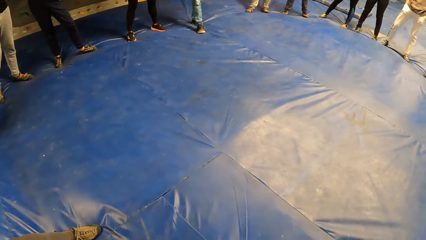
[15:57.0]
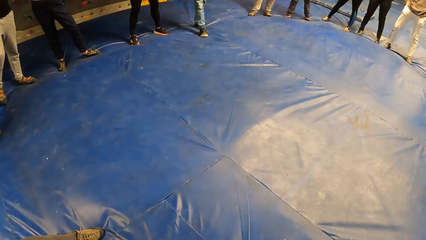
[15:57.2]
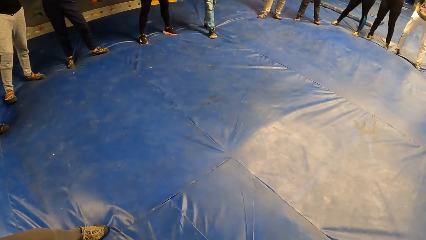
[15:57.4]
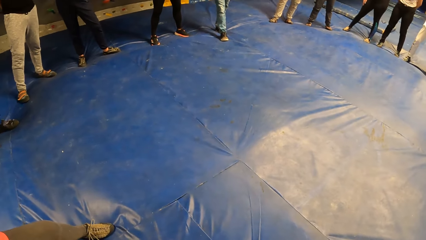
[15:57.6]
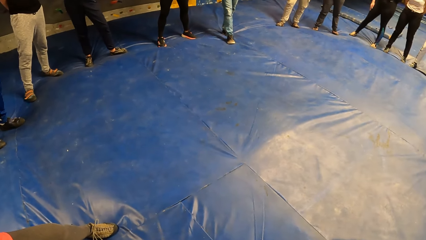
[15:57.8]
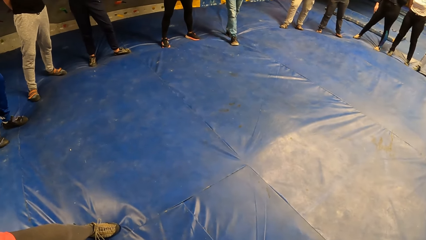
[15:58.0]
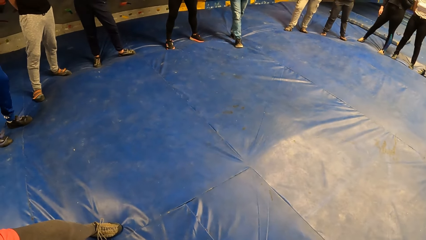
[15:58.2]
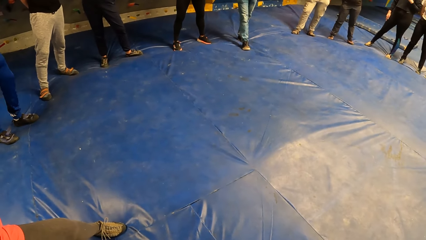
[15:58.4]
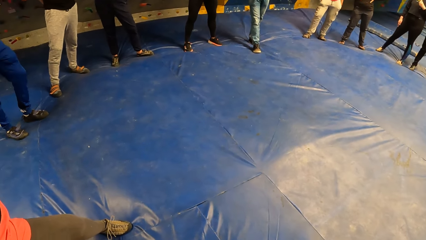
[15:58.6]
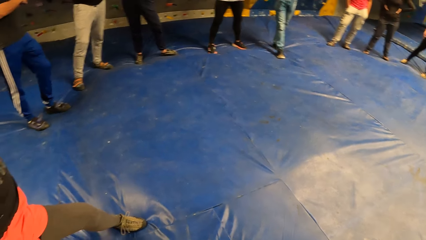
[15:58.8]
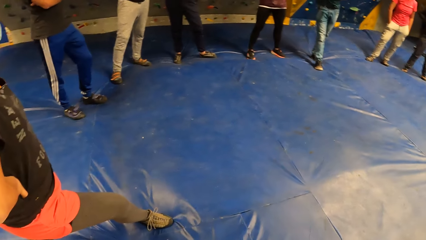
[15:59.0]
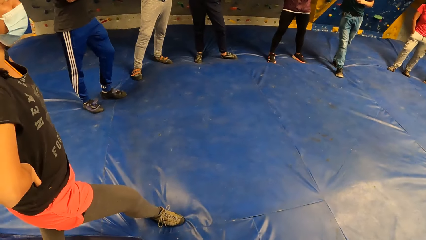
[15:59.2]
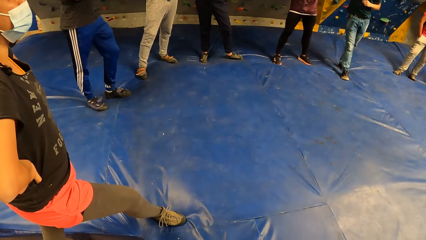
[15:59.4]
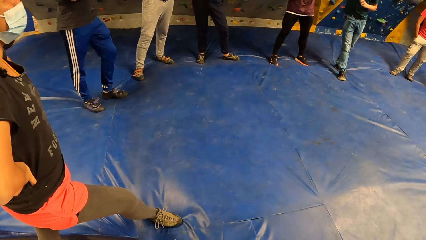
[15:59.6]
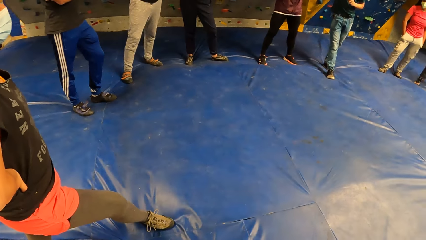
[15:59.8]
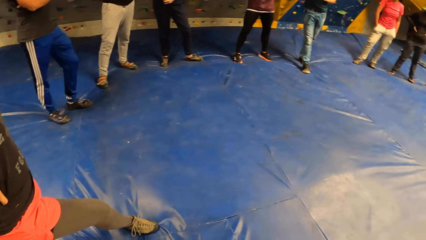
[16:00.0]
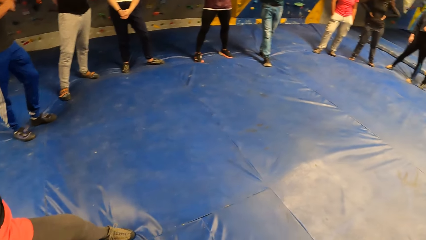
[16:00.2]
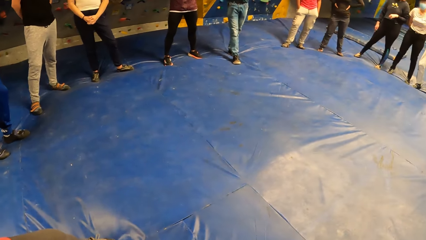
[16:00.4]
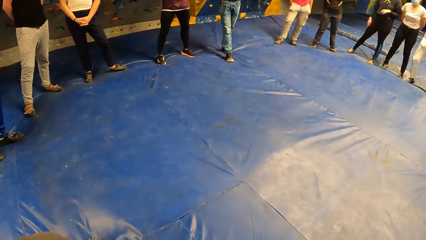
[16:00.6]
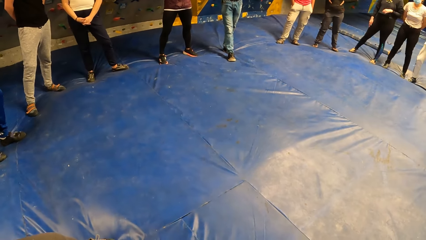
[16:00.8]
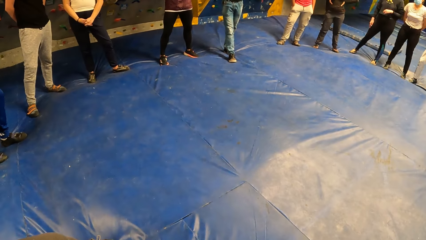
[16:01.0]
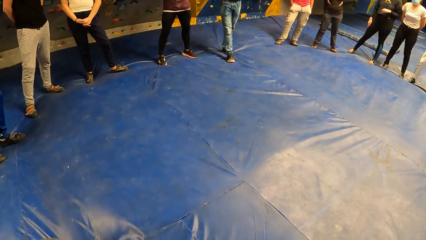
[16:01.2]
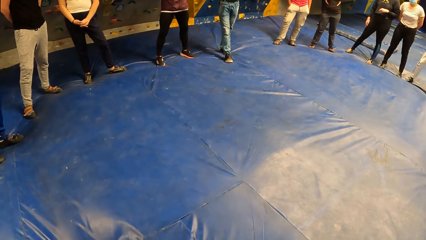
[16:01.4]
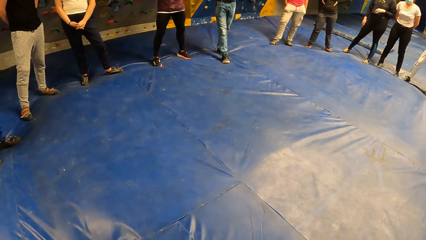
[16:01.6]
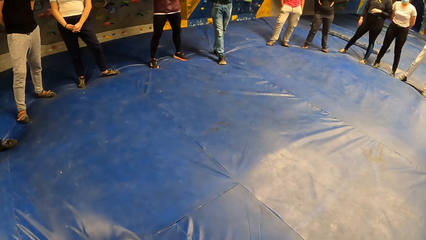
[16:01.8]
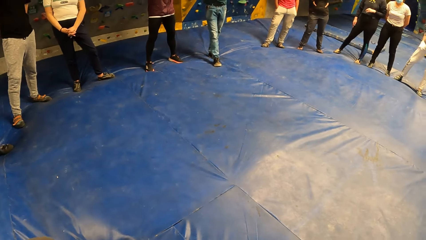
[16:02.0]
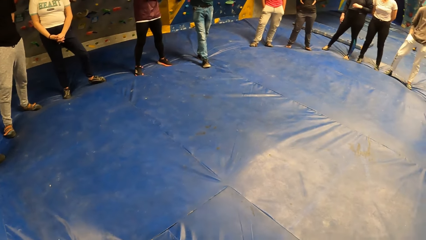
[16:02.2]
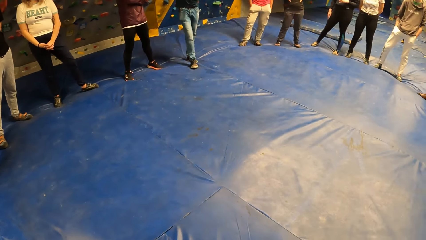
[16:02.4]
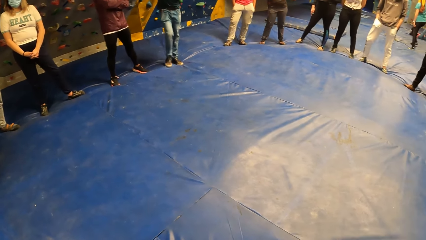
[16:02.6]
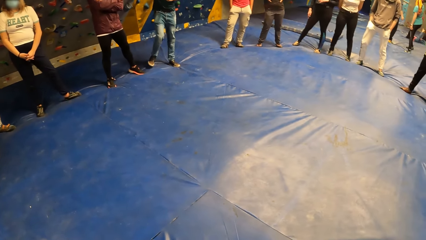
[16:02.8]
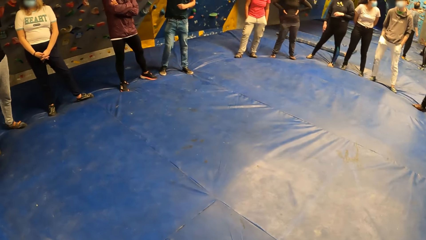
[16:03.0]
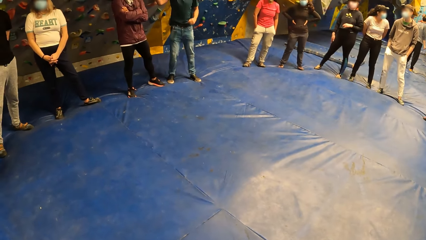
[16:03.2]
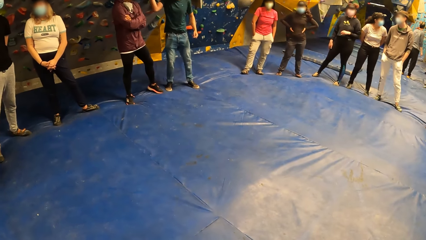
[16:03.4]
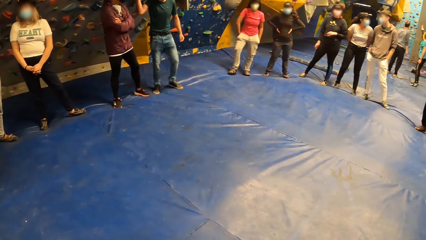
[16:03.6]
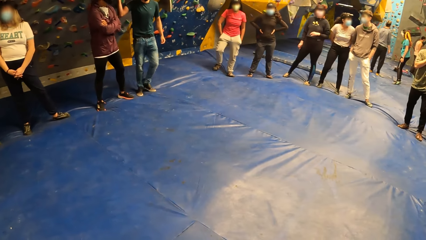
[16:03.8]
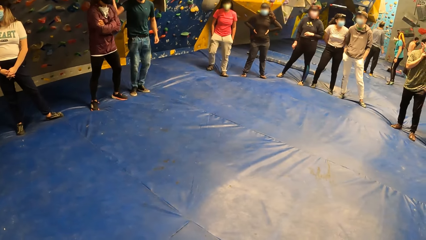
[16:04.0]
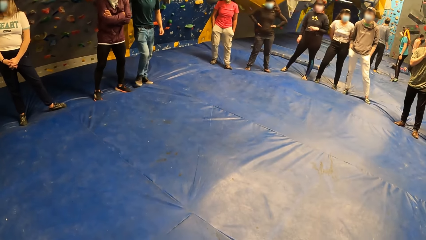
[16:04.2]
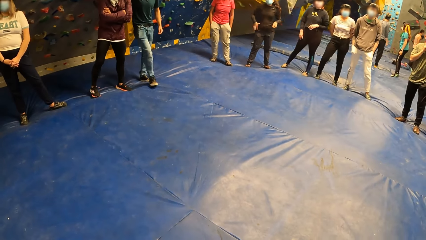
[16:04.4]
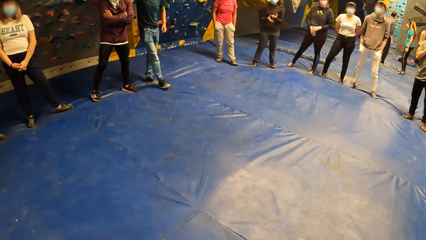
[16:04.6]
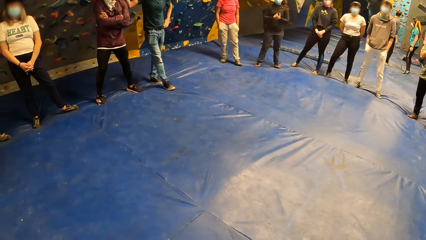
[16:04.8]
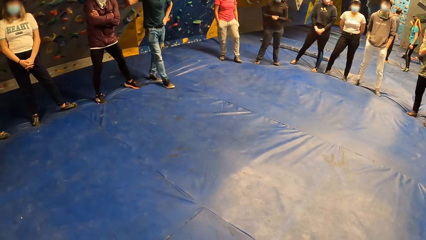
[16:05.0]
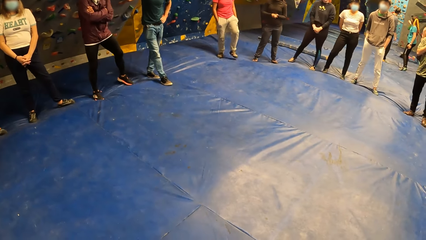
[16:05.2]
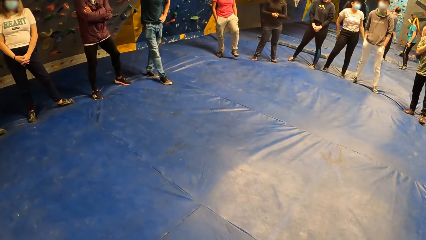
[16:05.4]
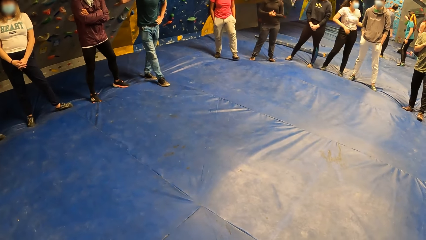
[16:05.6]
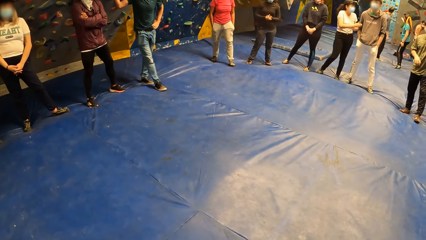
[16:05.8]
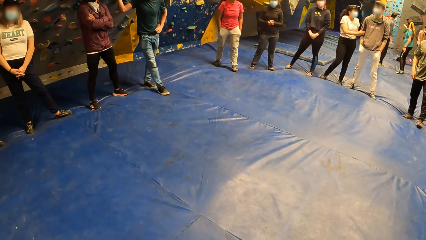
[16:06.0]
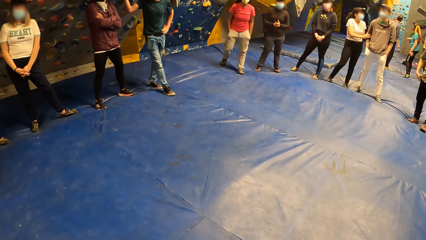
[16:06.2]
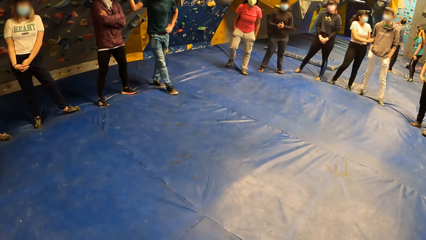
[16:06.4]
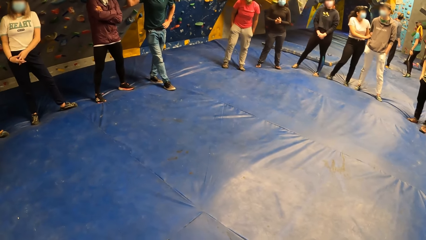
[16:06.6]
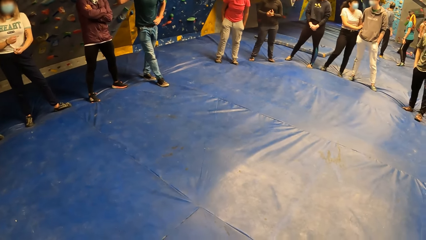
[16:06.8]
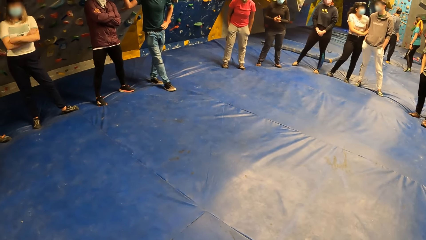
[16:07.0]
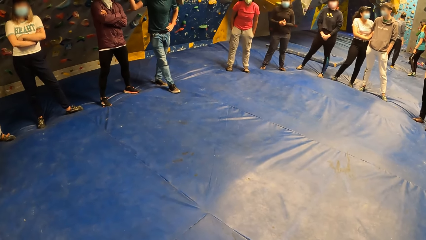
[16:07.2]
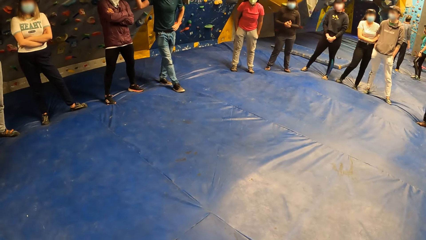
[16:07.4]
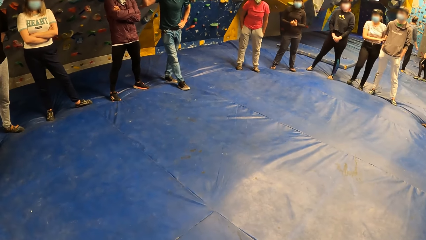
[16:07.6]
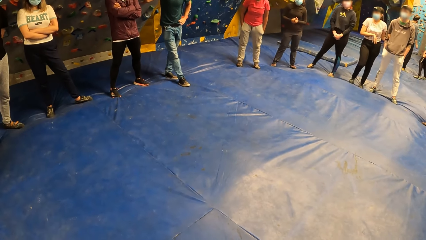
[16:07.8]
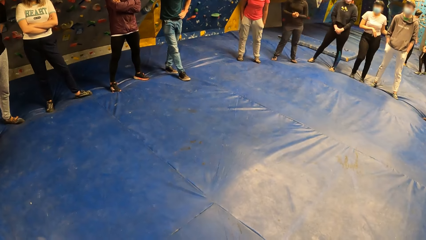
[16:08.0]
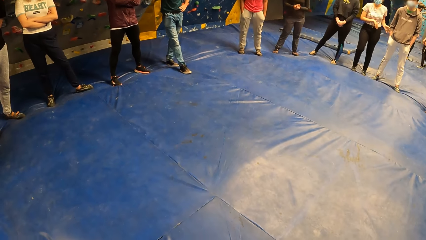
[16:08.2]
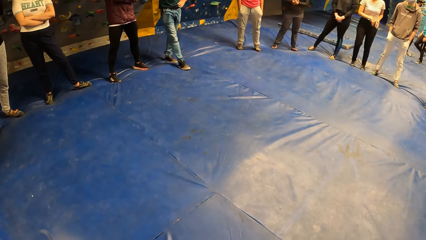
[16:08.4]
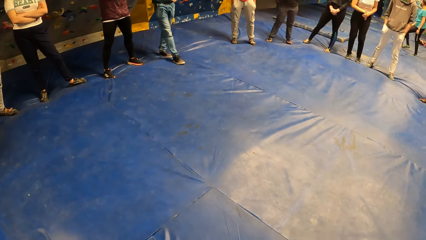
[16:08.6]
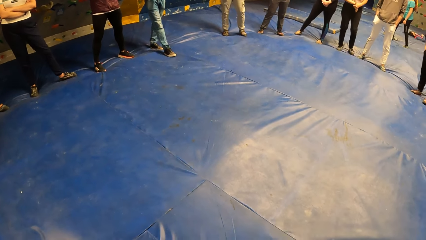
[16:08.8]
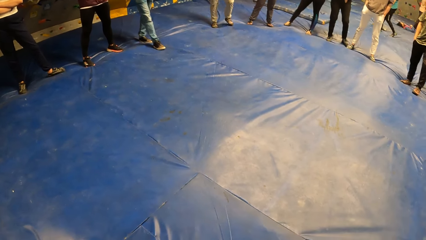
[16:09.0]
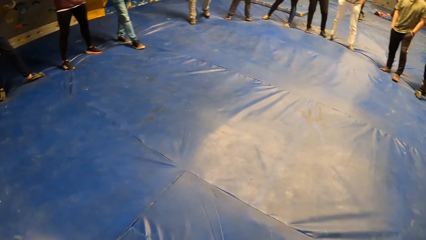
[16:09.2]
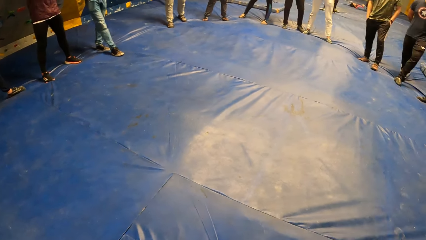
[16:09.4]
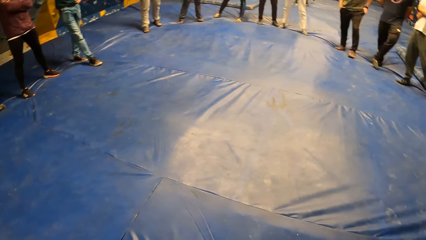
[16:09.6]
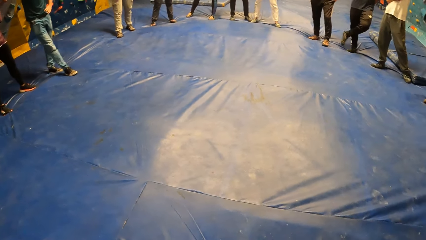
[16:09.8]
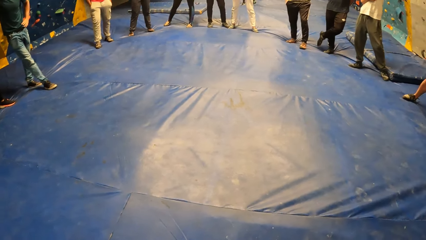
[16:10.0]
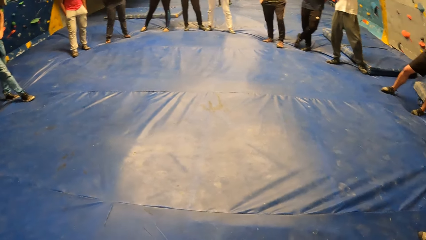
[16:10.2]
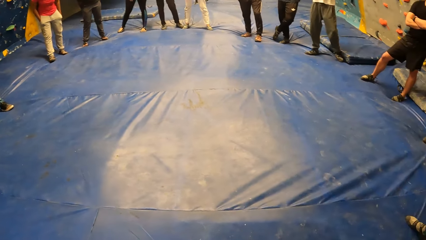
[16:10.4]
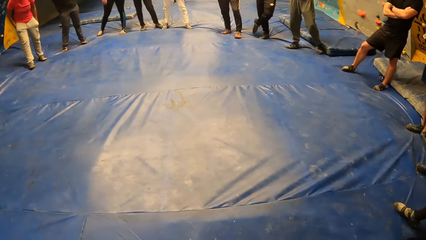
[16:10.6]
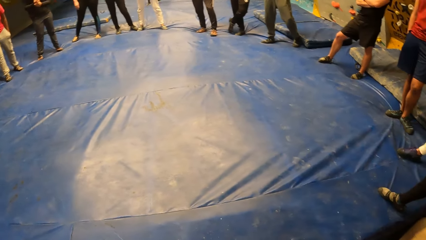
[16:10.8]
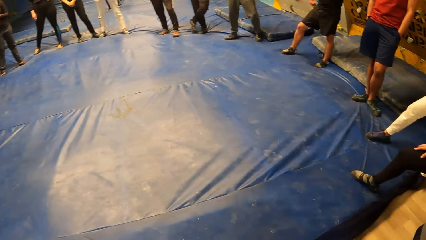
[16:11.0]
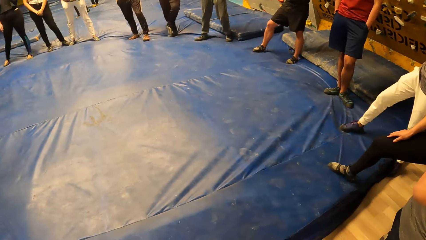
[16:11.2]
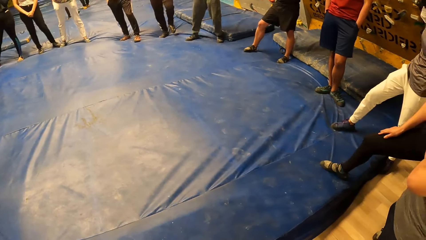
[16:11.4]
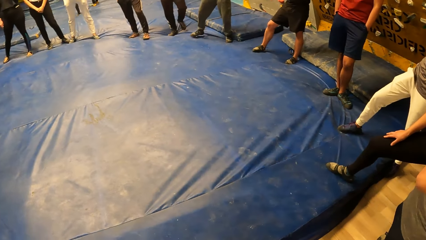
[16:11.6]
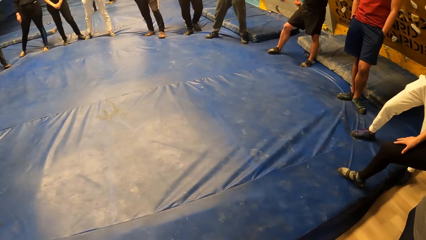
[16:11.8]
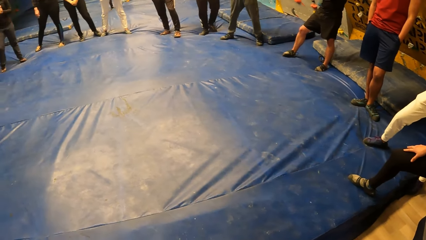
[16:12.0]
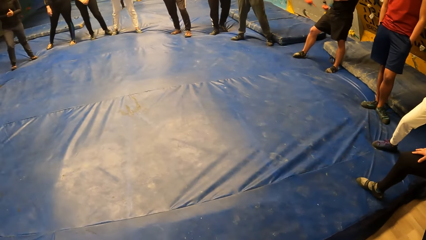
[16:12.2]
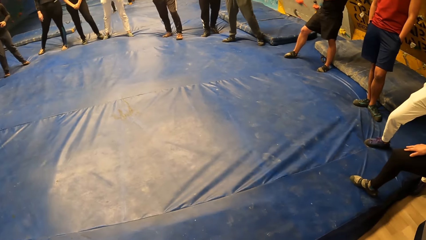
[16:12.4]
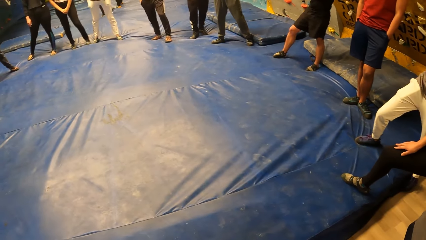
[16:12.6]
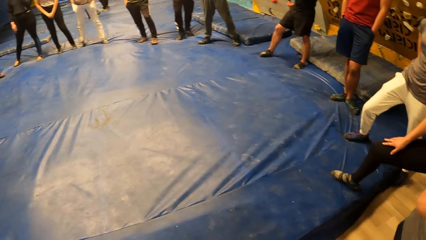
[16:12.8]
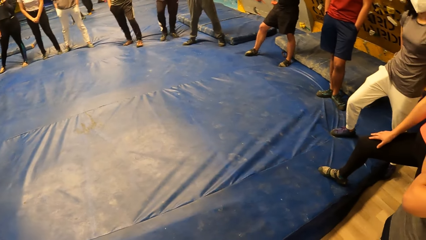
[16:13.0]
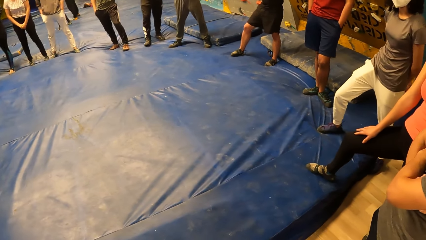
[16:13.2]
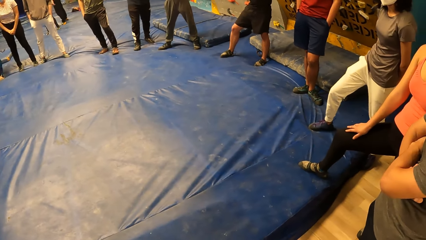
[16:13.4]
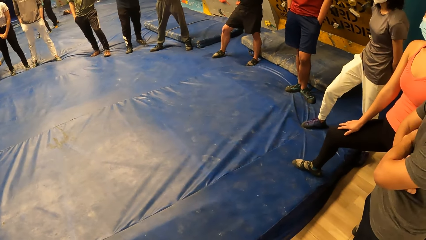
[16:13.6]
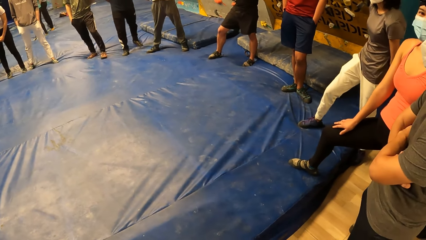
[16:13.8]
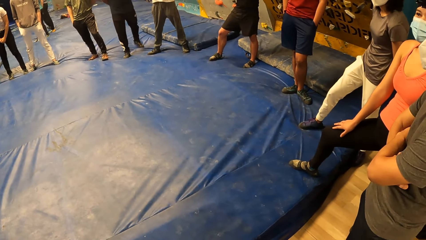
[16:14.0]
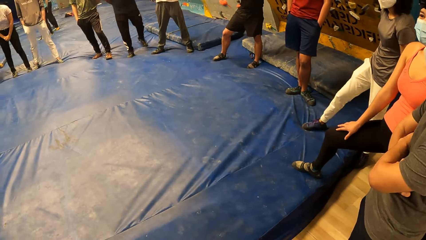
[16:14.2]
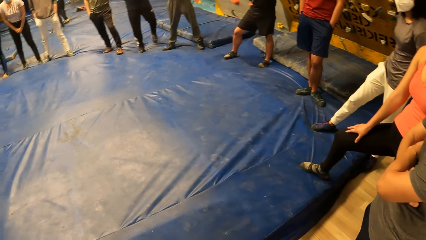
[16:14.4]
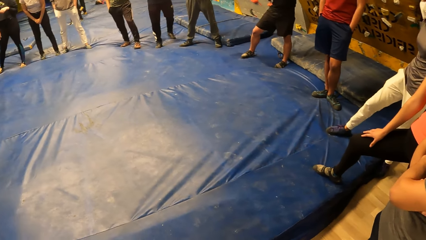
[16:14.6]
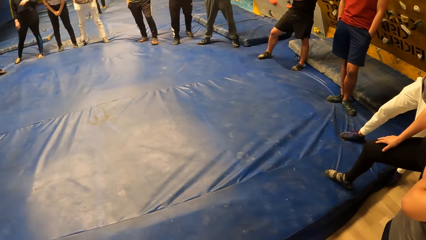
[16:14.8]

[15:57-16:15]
A man fidgets. Another man moves the leg. Another man fidgets. Another man moves the body. Another man gesticulates an instruction to the camera wearer with his right hand. The man holds his waist with his left hand. A lady fidgets. A woman holds another man with both hands. Another man moves the hand. Another lady folds the hands. Another lady fidgets. Another lady walks on the floor. Another man fidgets. Another lady fidgets.
